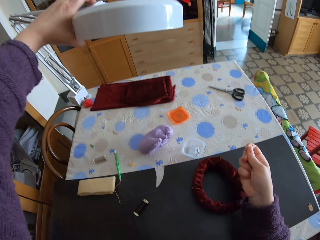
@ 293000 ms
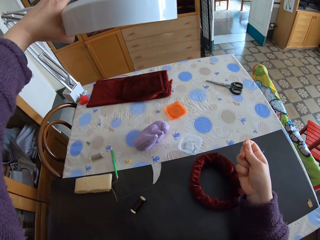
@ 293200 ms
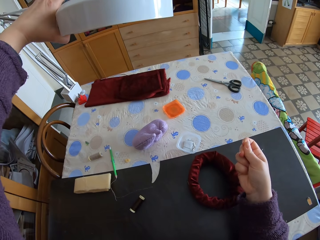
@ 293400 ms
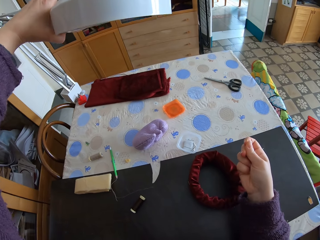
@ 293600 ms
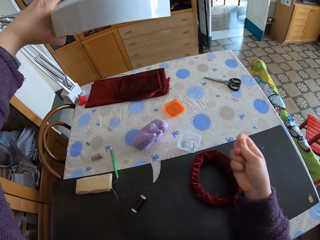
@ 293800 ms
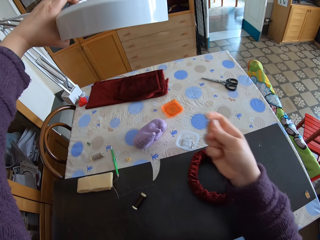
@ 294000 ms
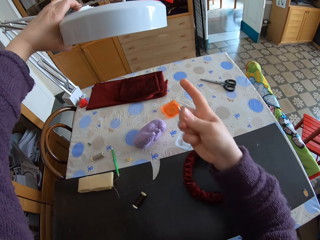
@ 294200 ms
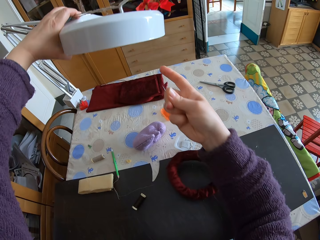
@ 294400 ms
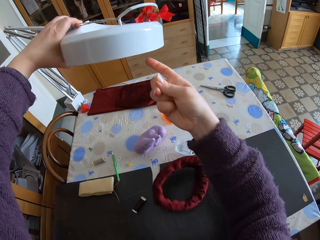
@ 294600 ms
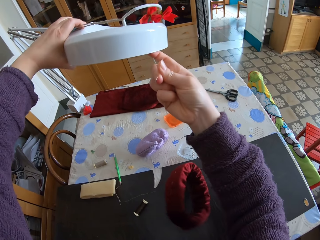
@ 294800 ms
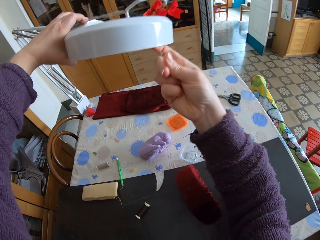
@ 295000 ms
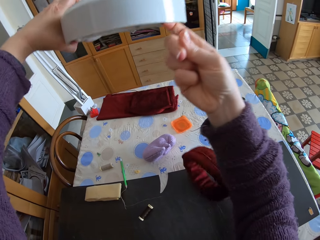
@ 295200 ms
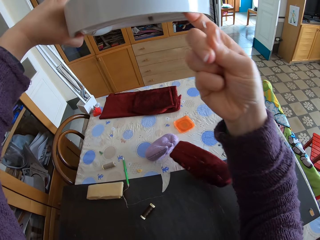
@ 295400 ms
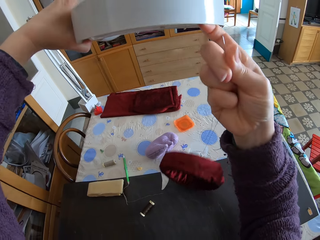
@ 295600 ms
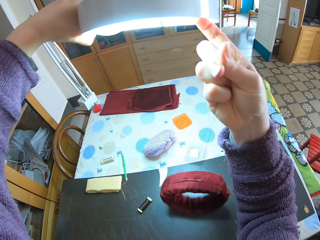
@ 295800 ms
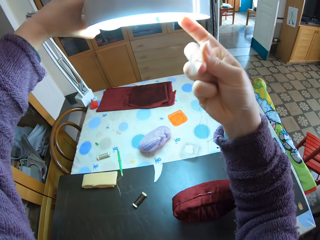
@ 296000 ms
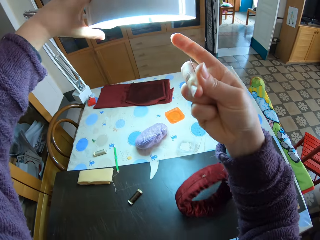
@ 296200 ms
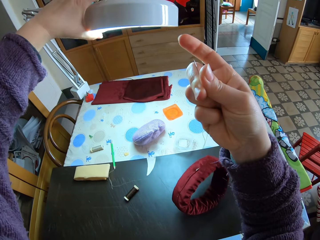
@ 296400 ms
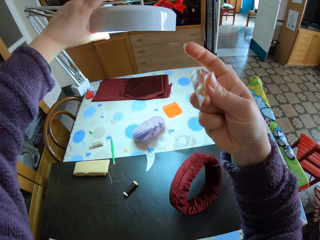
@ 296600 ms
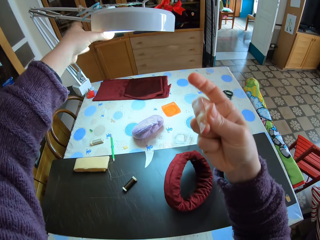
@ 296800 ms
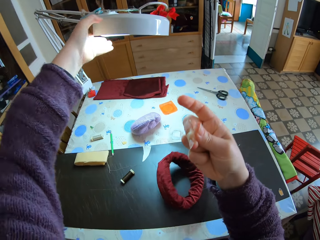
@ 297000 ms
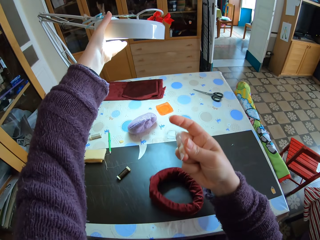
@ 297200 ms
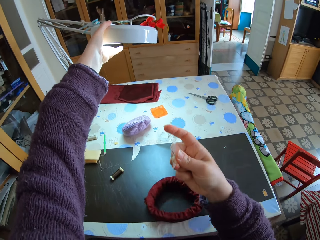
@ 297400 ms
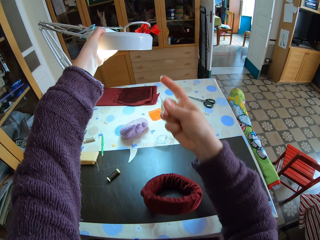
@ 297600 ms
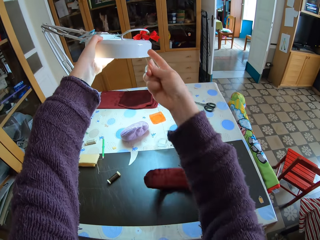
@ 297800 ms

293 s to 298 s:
The camera wearer raises her right hand towards the table lamp in front of her. She raises the lamp up with the index finger on her right hand. She switches on the lamp with the index finger on her right hand. She takes her right hand away from the lamp. She pushes the lamp back to its initial position with her left hand. She holds the head of the lamp with her left hand.

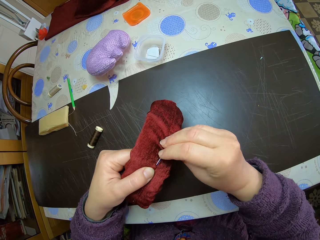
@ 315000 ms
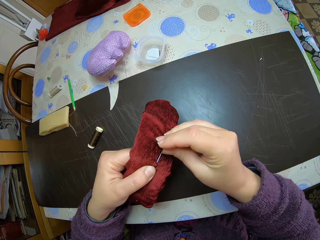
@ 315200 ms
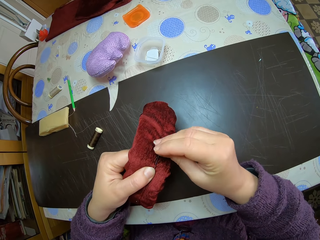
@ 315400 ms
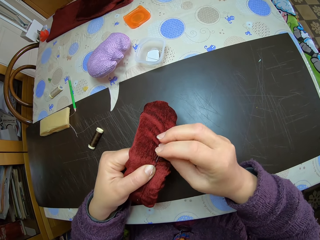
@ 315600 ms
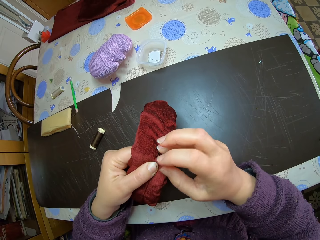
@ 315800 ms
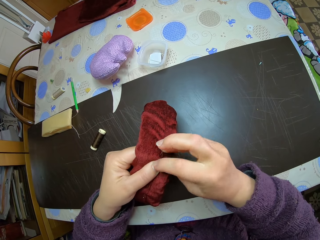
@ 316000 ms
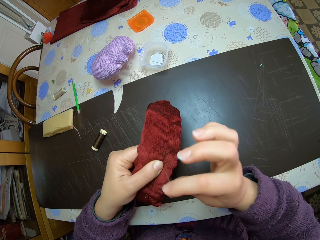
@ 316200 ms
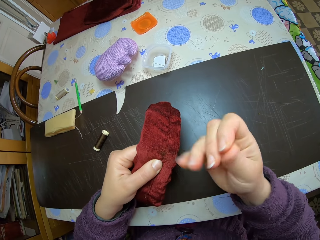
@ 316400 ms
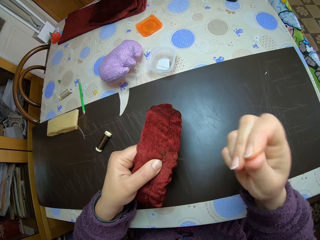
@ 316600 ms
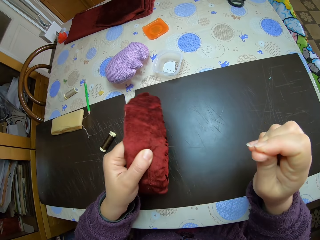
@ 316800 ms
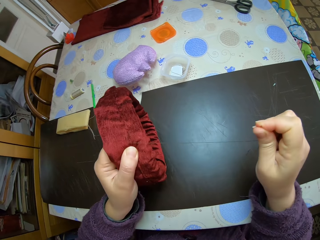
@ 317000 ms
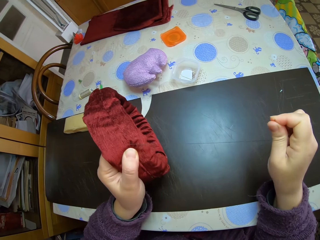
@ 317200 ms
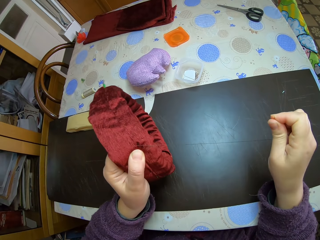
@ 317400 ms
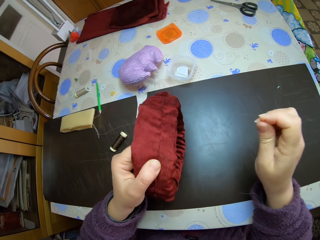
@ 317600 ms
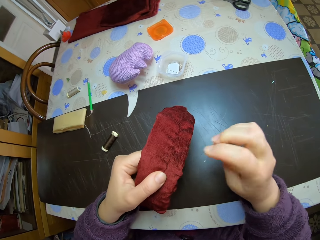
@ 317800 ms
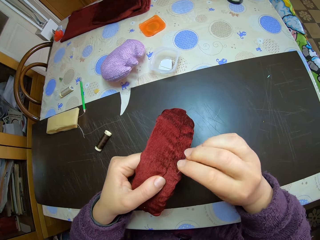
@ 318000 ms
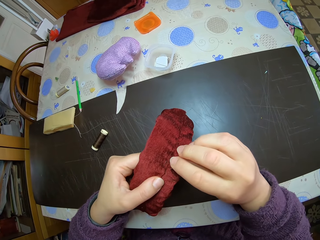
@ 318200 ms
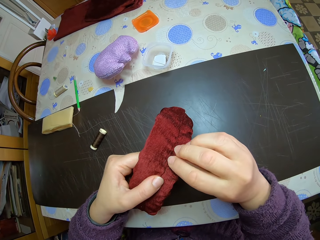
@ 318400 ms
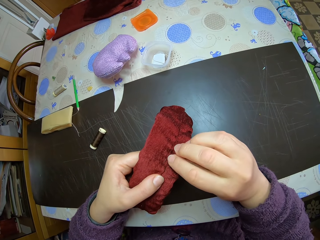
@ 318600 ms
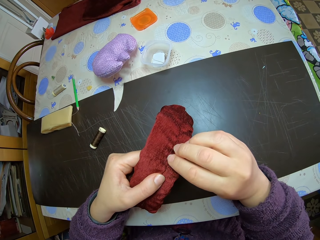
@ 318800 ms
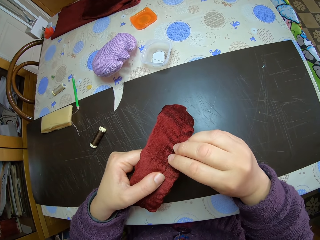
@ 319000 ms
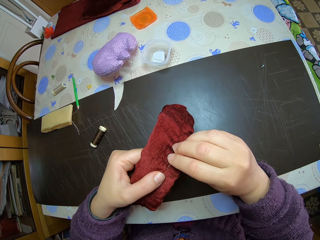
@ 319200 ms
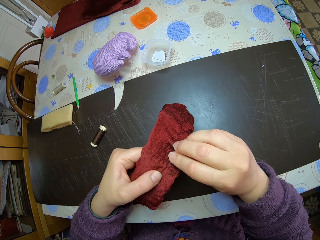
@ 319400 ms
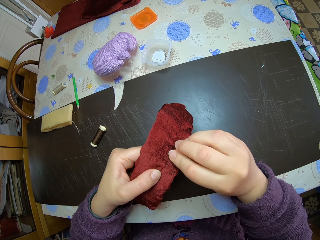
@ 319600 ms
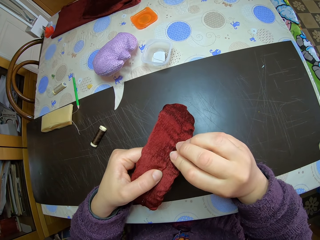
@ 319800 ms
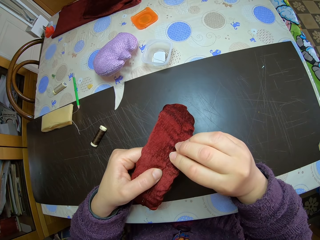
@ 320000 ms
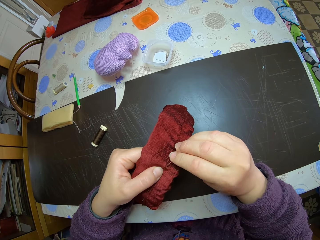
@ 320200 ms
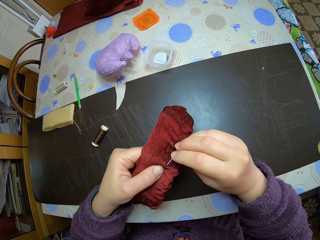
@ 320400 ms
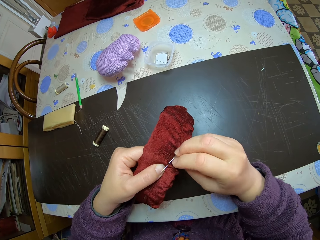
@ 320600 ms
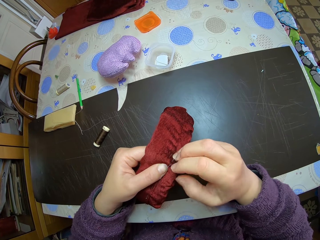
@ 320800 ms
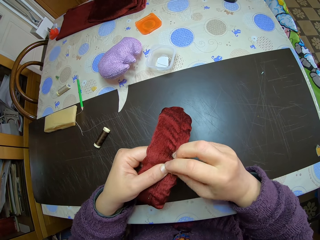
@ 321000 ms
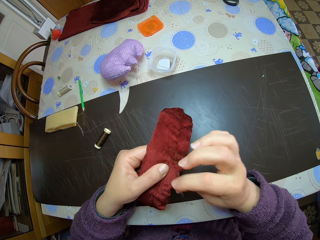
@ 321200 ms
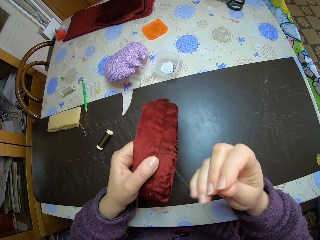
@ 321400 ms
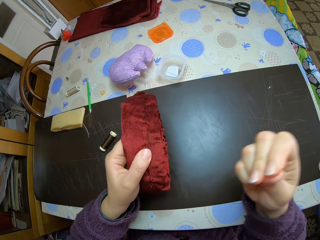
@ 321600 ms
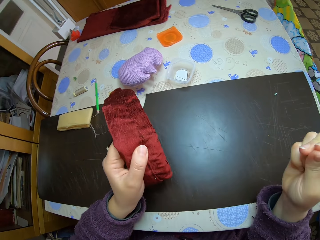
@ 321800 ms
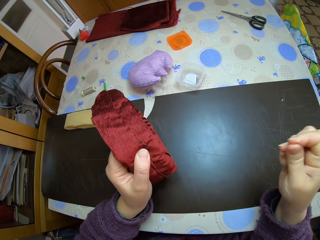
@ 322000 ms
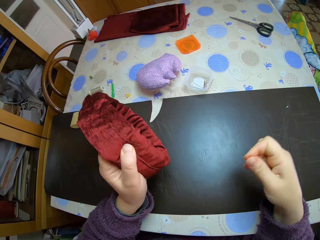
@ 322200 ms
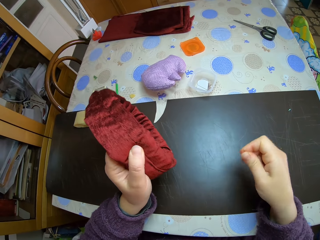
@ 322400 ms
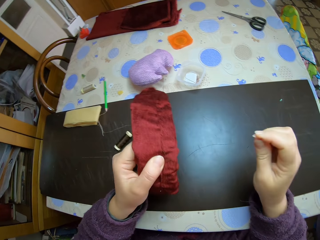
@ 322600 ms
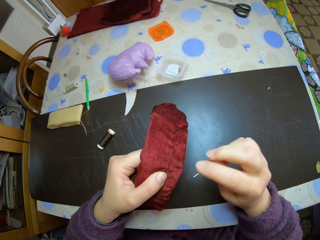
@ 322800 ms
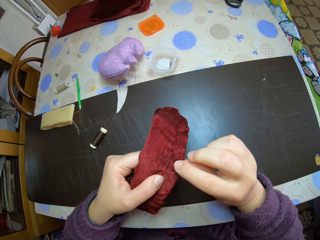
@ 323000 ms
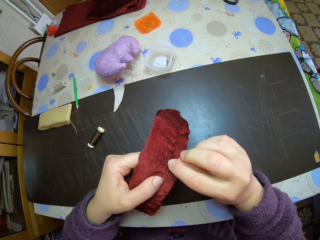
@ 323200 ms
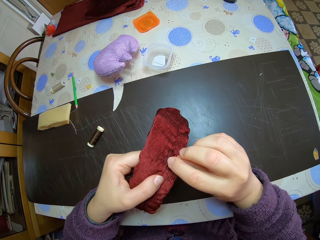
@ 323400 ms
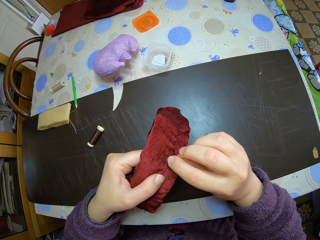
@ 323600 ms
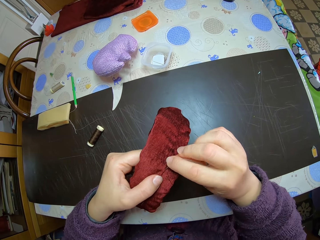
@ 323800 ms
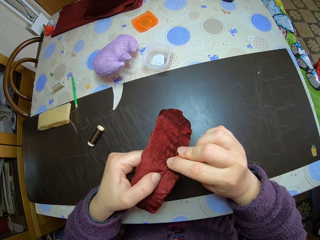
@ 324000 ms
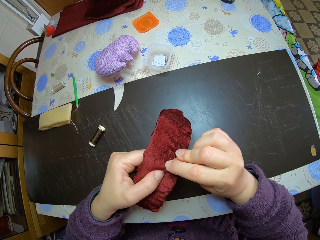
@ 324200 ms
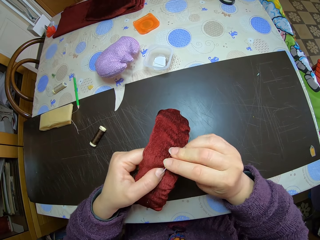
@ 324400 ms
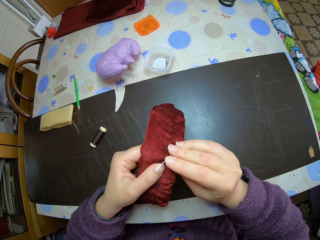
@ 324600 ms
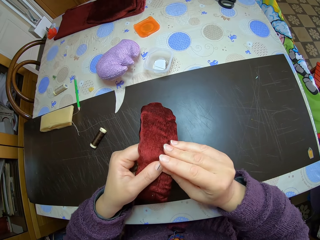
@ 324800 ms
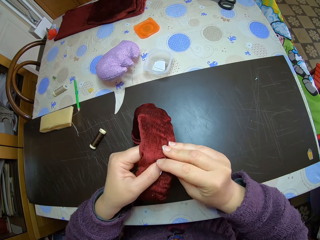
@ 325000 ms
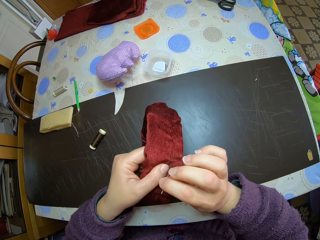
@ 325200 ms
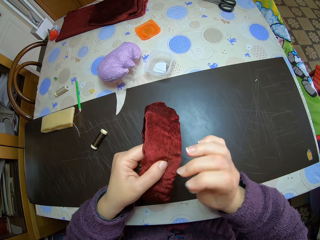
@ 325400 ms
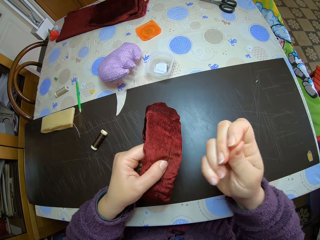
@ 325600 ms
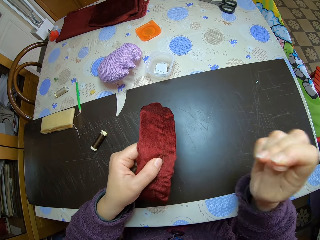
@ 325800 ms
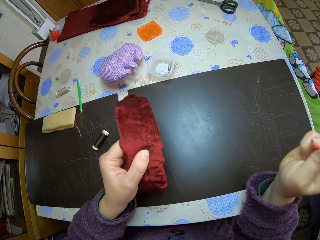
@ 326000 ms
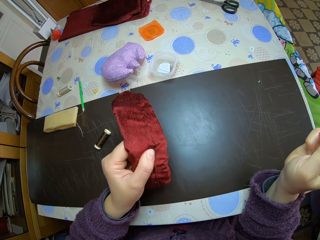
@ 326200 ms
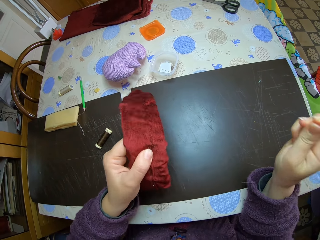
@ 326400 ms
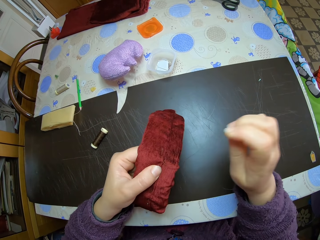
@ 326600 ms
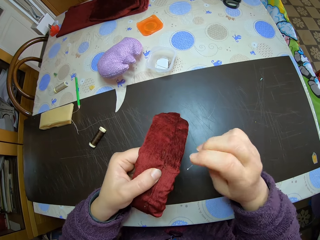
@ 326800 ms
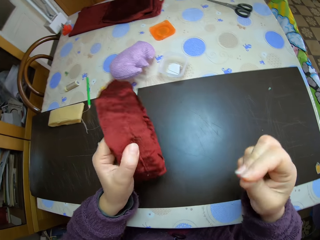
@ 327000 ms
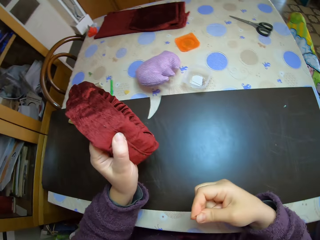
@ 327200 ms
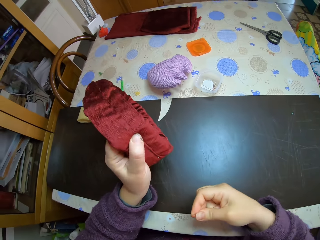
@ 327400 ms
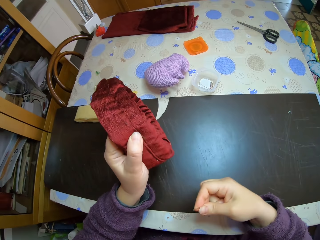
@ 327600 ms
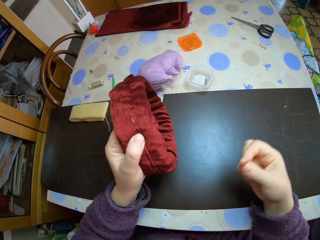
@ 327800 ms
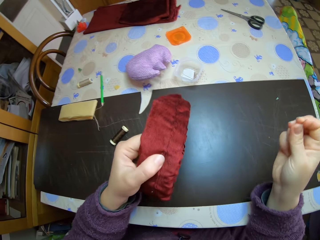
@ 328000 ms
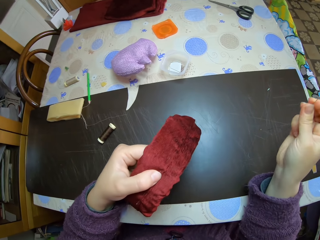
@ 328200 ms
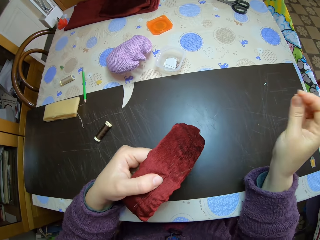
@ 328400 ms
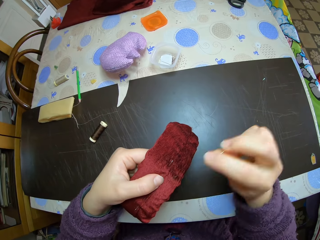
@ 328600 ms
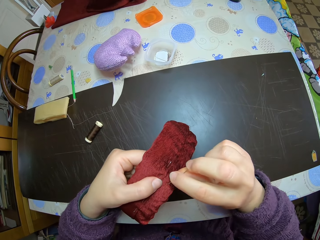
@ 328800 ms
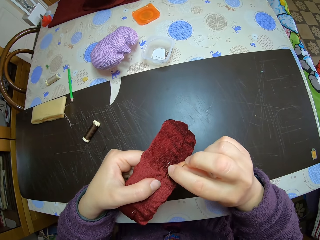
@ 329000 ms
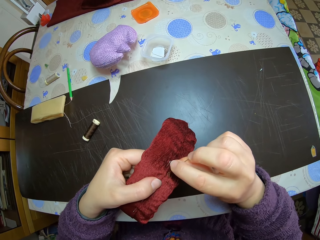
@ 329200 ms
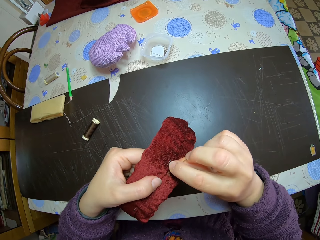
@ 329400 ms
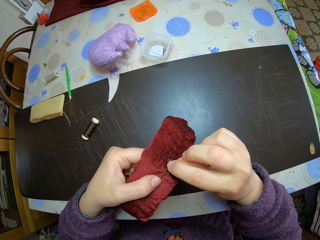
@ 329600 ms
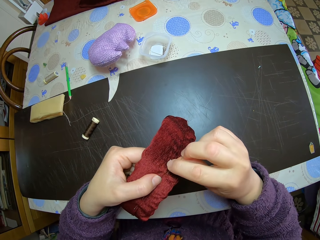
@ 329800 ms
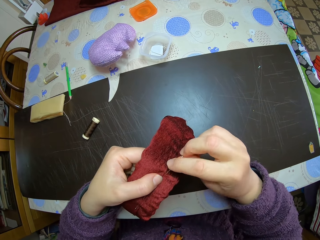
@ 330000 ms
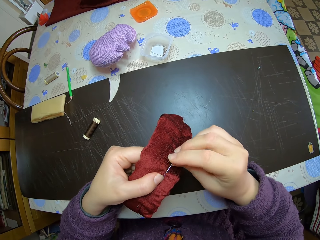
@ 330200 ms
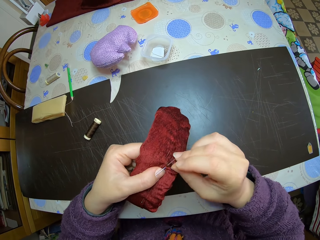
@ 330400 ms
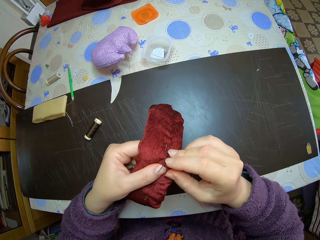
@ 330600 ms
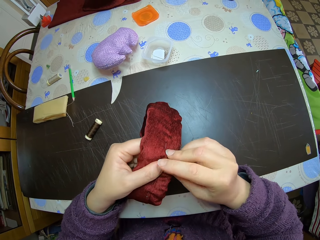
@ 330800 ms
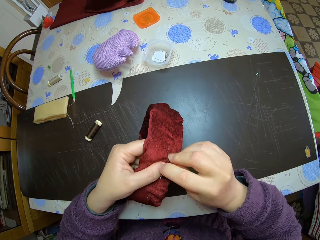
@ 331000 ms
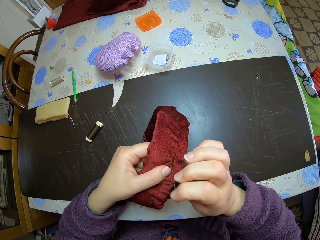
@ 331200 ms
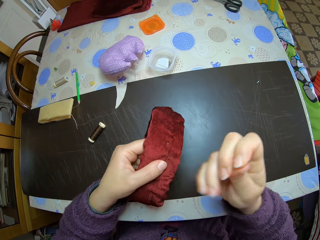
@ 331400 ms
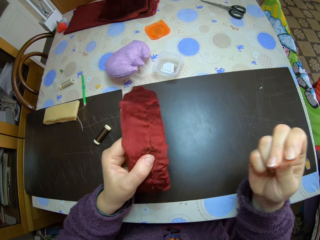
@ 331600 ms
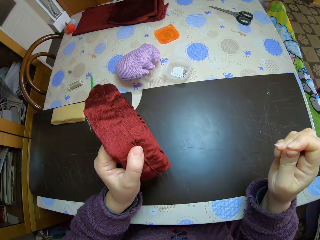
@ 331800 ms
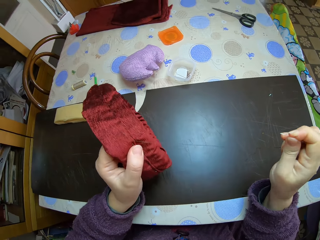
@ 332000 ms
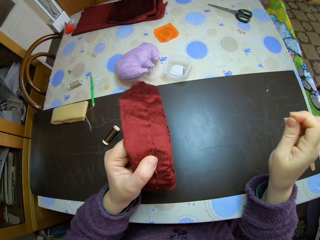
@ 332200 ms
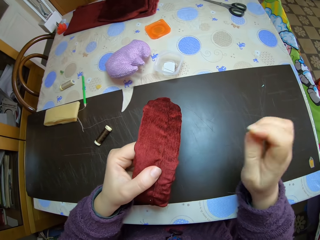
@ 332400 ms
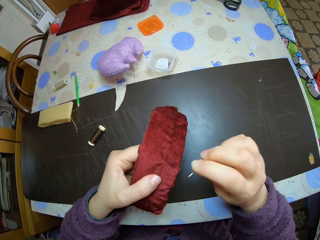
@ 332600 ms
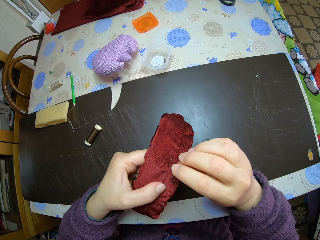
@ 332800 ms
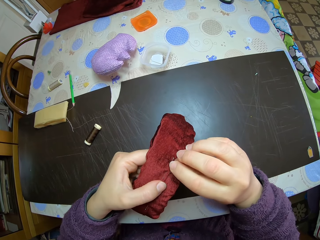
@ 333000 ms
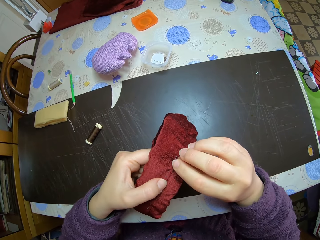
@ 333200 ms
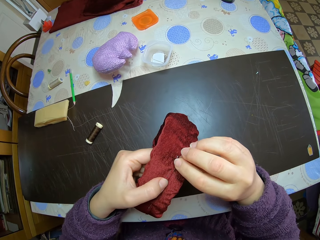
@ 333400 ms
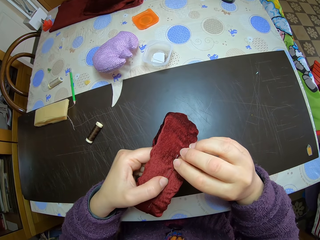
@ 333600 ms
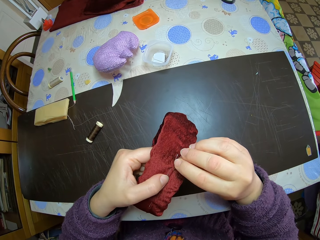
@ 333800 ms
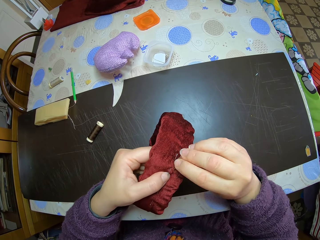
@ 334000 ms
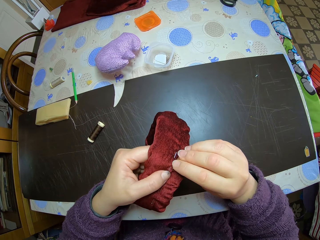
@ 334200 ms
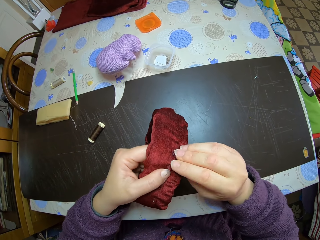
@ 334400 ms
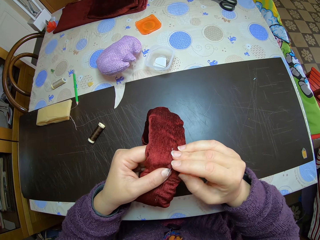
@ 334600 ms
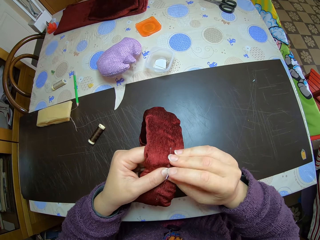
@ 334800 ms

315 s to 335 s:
The camera wearer pulls out the needle from the material with her right hand. She sews the material with her right hand. She pulls out the needle from the material with her right hand. She sews the material with her right hand. She pulls out the needle from the material with her right hand. She sews the material with her right hand. She pulls out the needle from the material with her right hand. She sews the material with her right hand.
